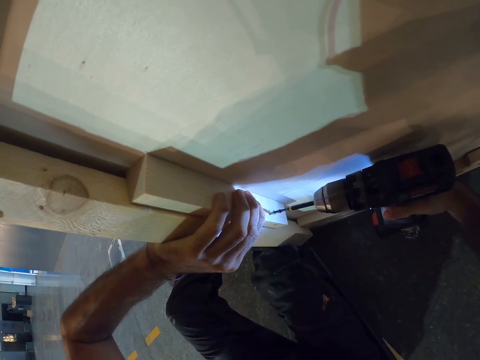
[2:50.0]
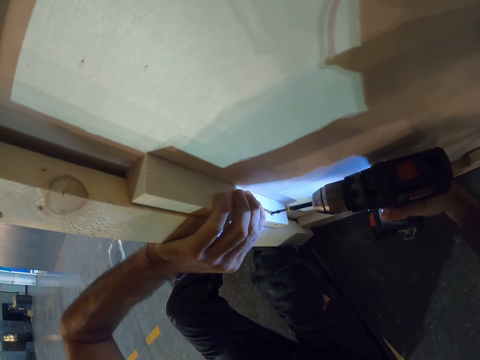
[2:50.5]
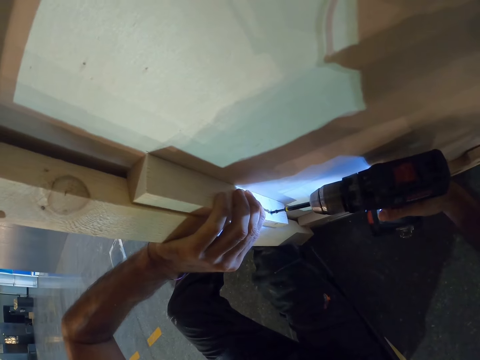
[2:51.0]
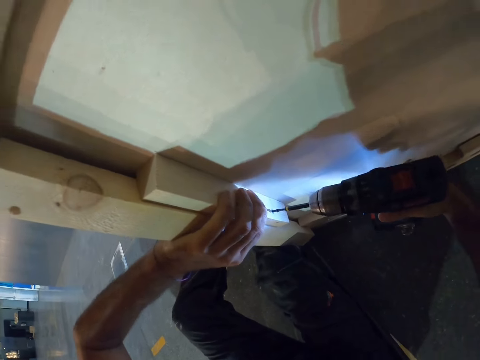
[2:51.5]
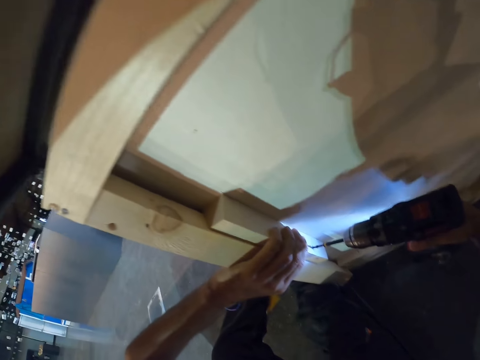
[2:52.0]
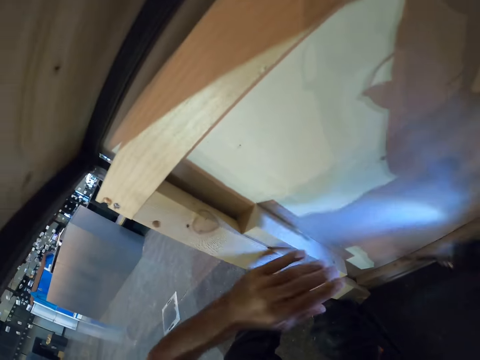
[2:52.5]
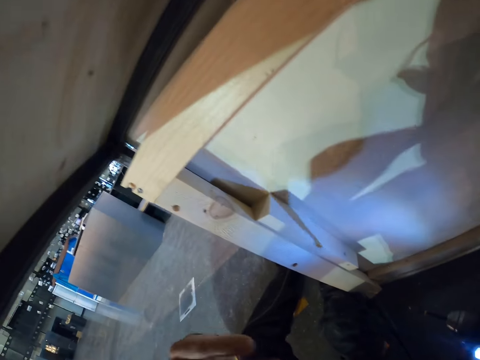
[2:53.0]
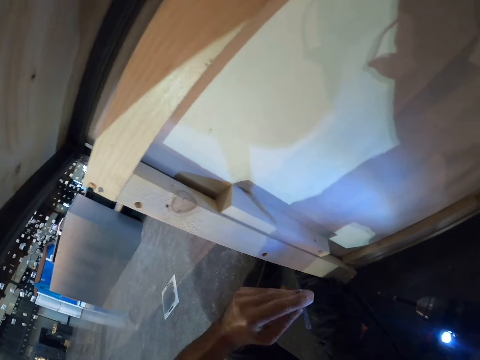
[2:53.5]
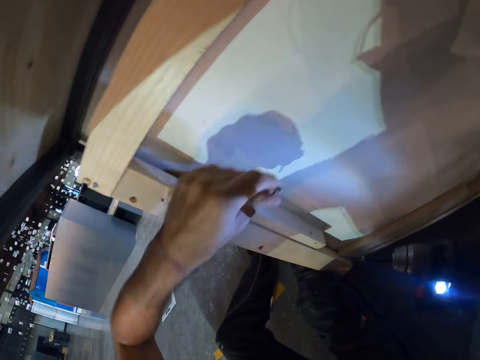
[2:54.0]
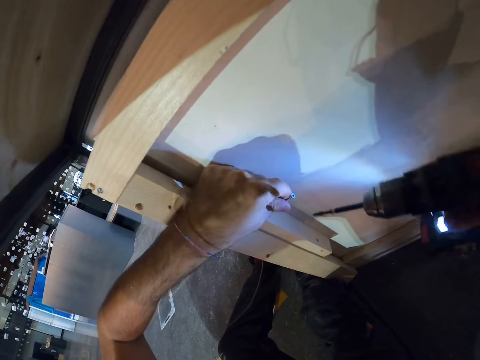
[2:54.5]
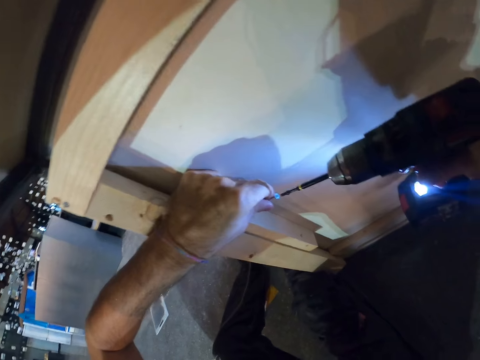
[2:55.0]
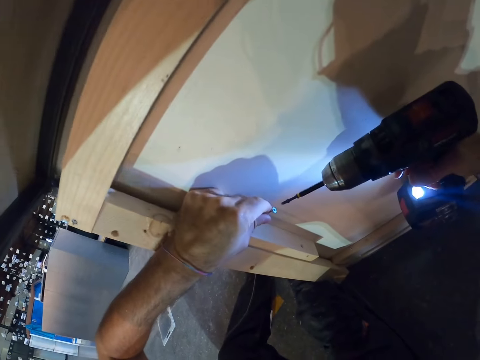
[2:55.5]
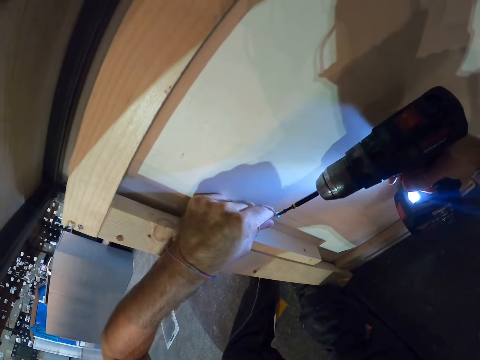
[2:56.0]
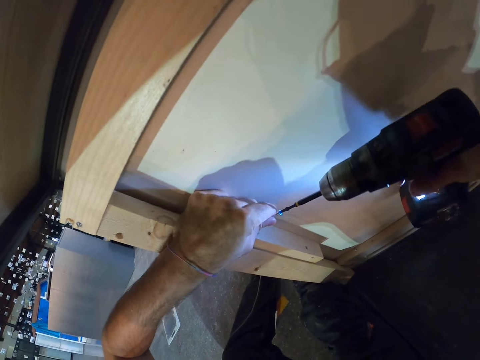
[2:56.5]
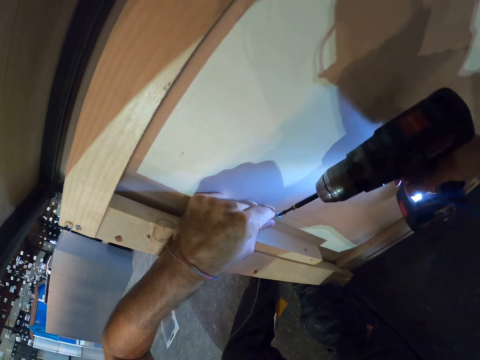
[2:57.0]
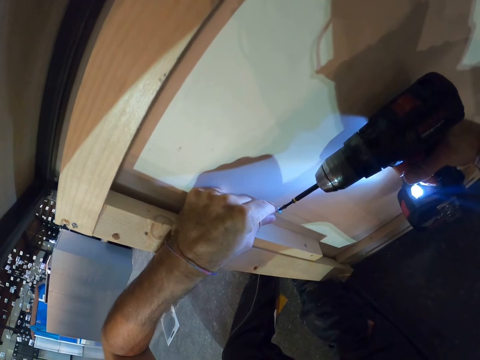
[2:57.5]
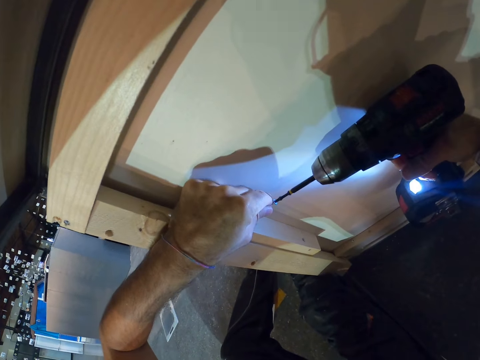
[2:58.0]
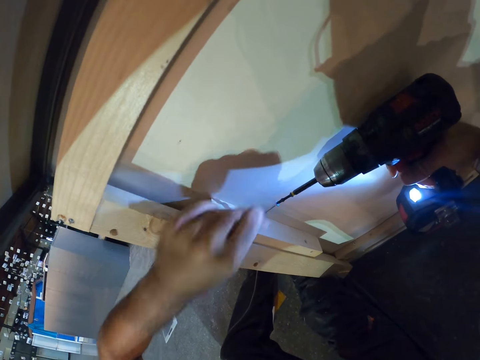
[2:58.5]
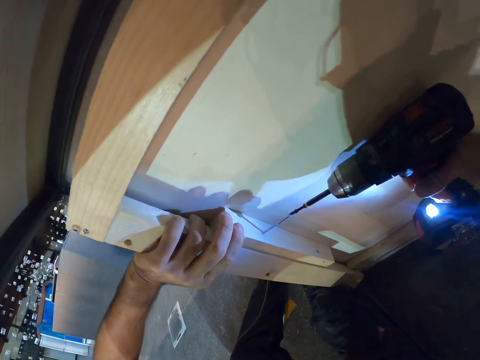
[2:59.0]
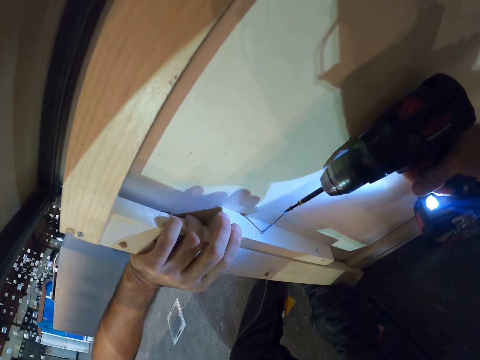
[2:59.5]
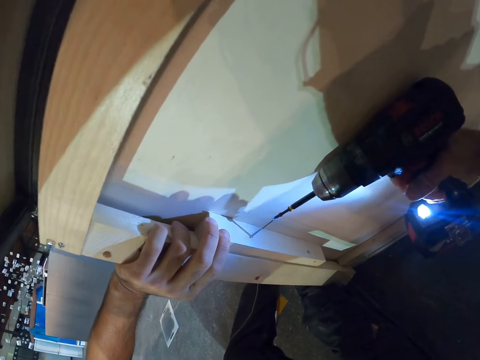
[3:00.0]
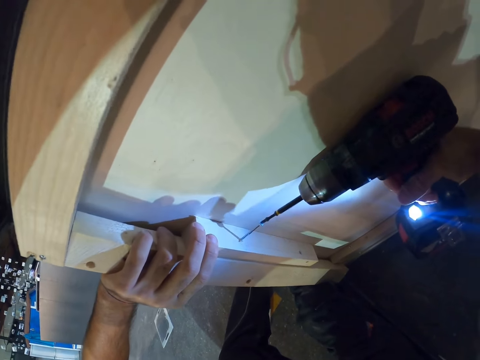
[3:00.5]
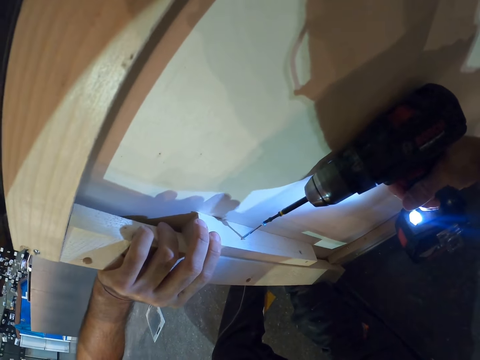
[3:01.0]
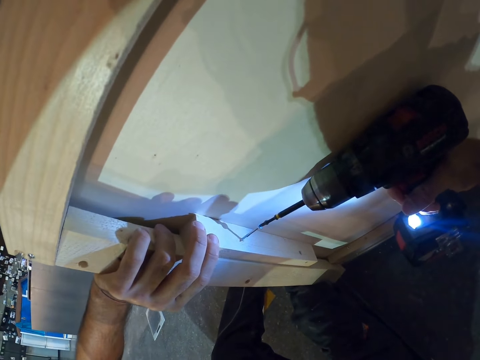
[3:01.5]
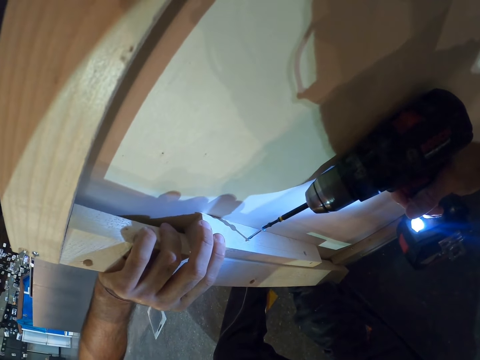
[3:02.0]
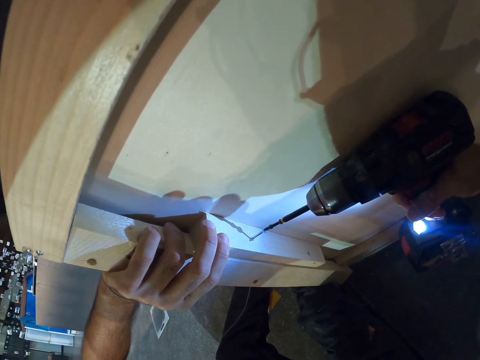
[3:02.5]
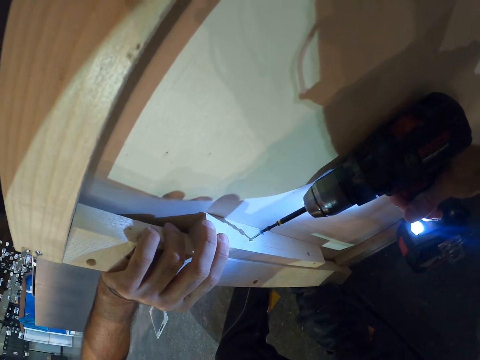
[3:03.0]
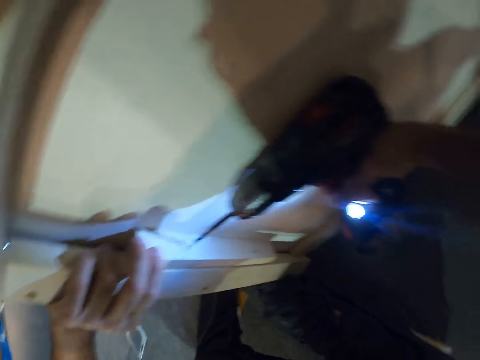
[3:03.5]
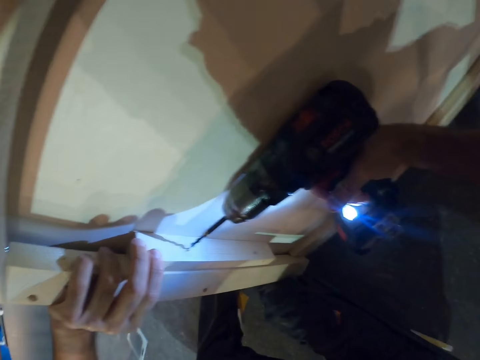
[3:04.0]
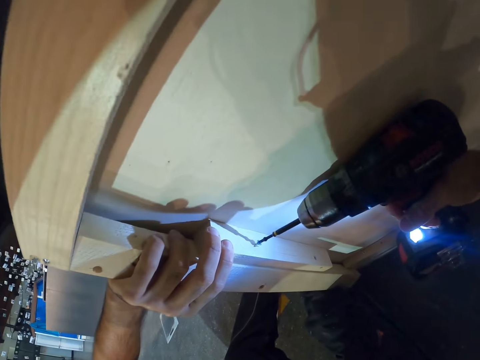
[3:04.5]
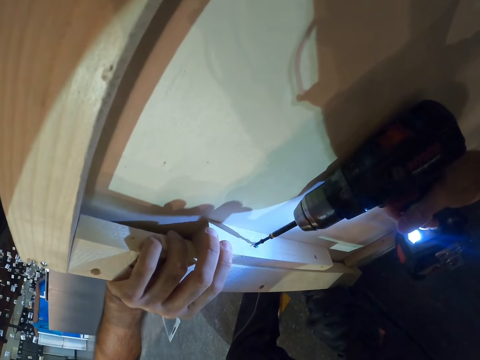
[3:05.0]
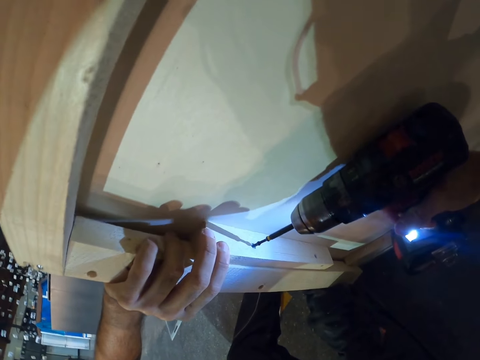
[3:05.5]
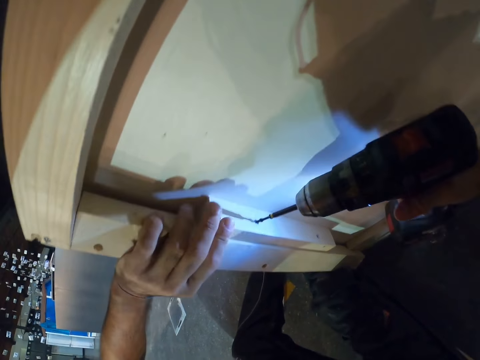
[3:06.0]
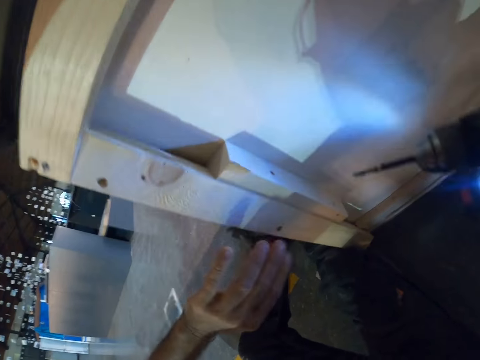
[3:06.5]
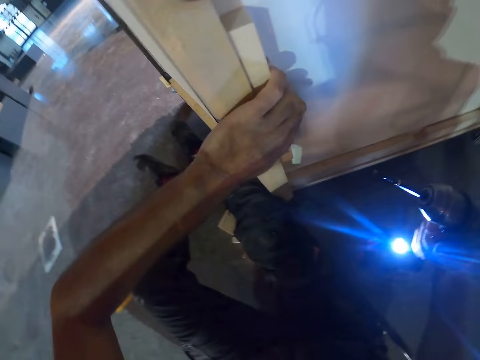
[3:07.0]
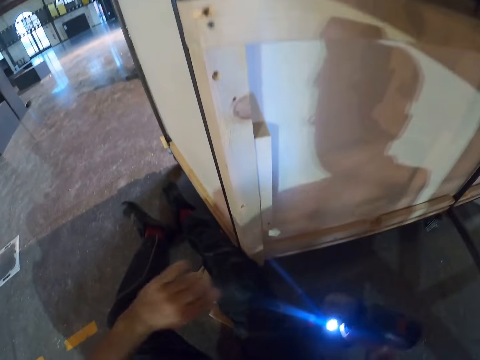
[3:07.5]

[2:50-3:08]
The camera wearer picks the screw or screw nail from his mouth with his left hand. He places the screw on the wood with his left hand. He places the cordless screwdriver on the screw with his right hand. He holds the wood against the wooden bench with his left hand. He places the cordless screwdriver on the screw with his right hand. He drills in the screw nail in the wood. He places the wood on the wooden bench with his left hand.

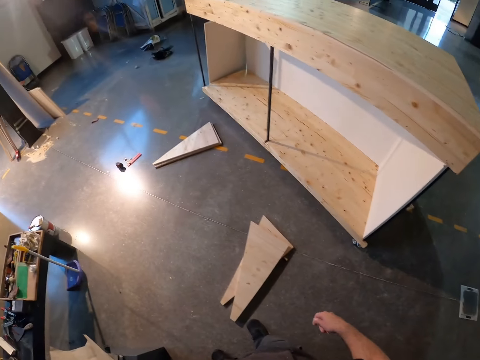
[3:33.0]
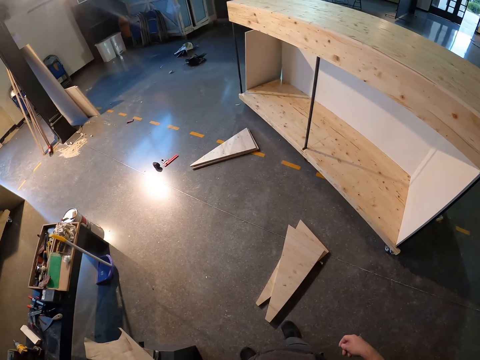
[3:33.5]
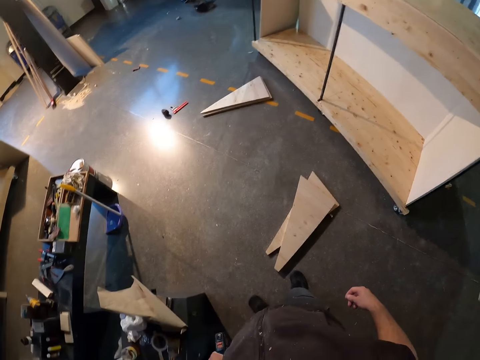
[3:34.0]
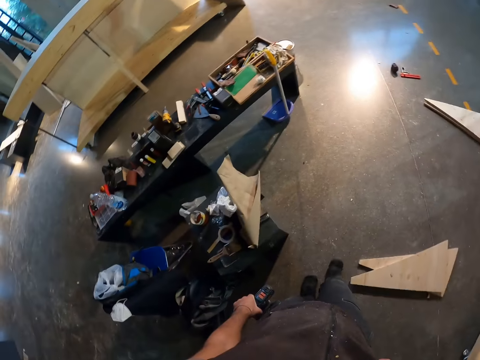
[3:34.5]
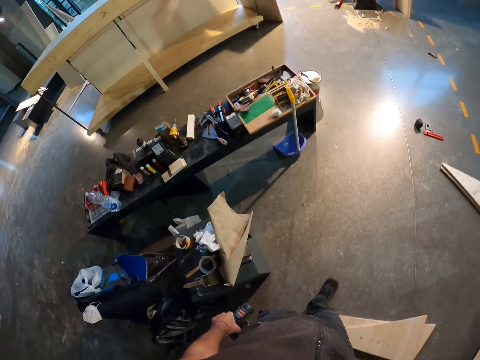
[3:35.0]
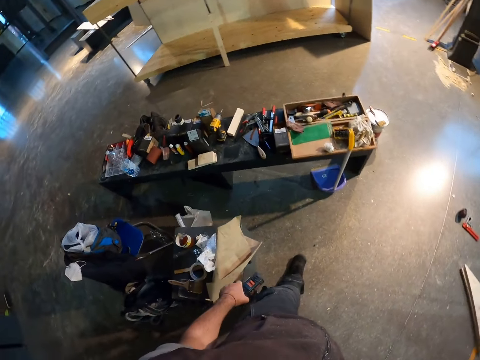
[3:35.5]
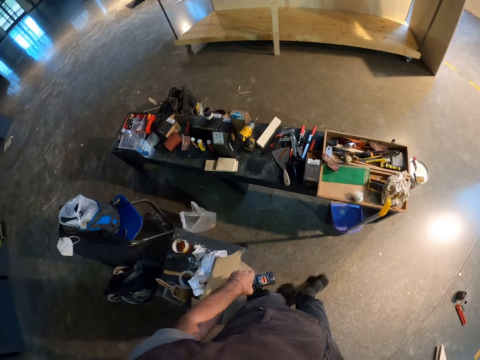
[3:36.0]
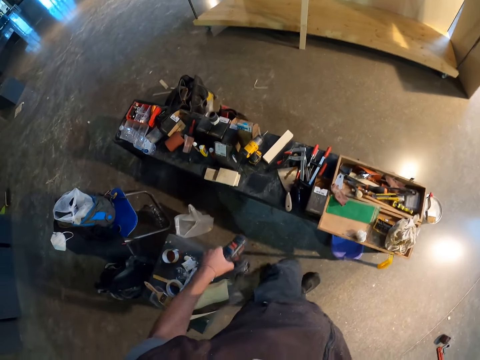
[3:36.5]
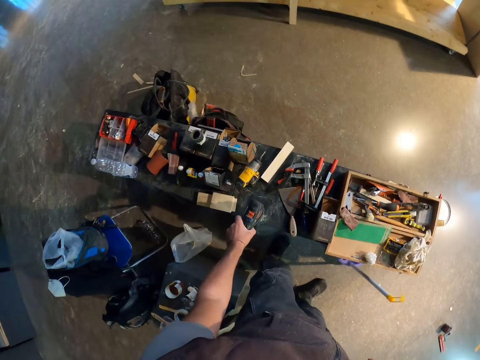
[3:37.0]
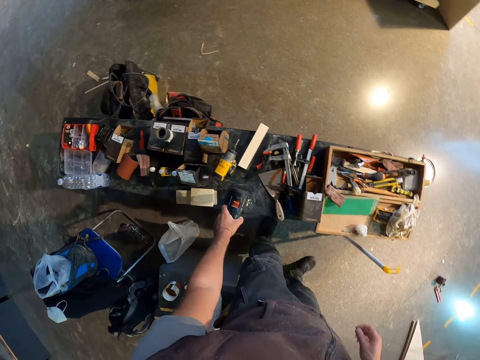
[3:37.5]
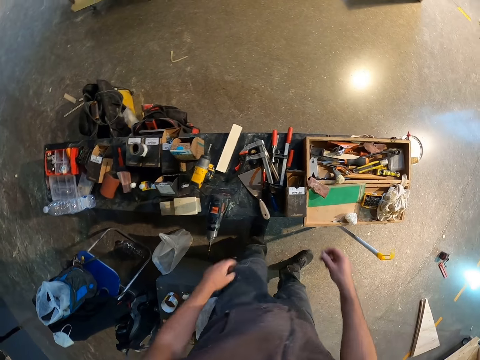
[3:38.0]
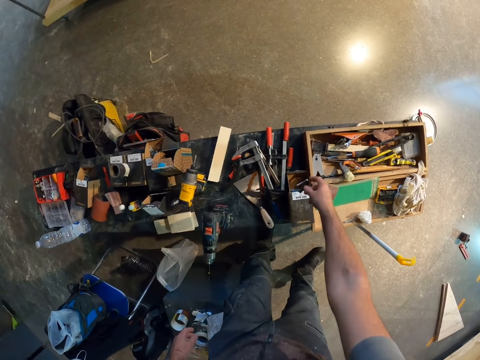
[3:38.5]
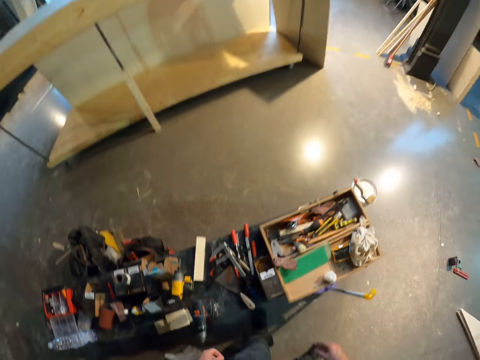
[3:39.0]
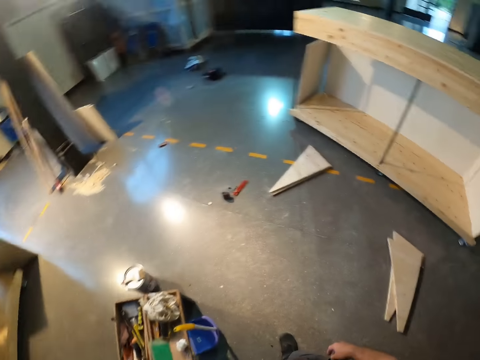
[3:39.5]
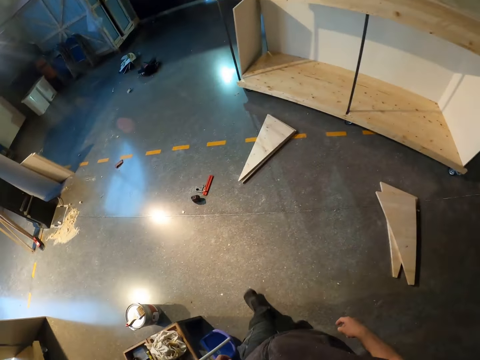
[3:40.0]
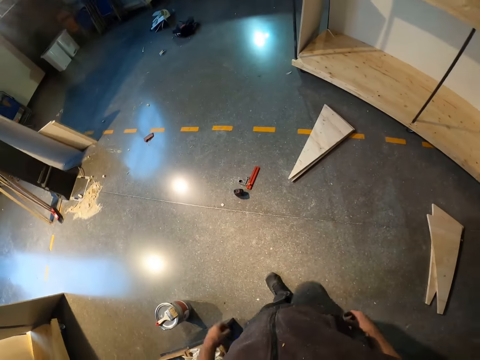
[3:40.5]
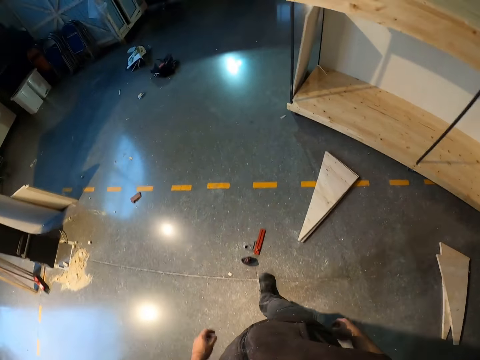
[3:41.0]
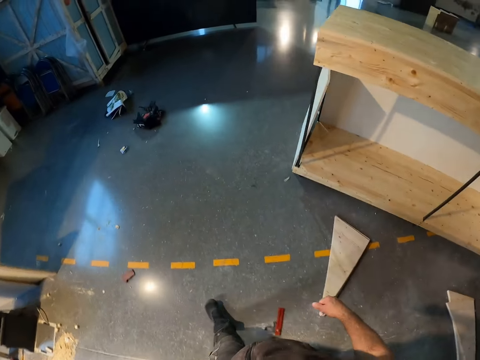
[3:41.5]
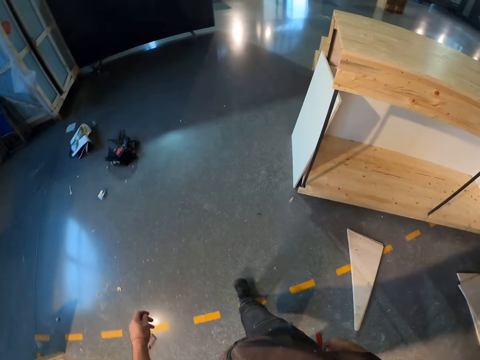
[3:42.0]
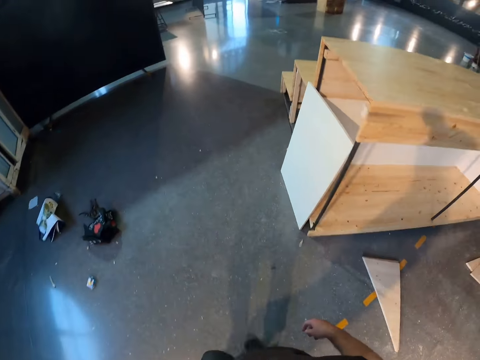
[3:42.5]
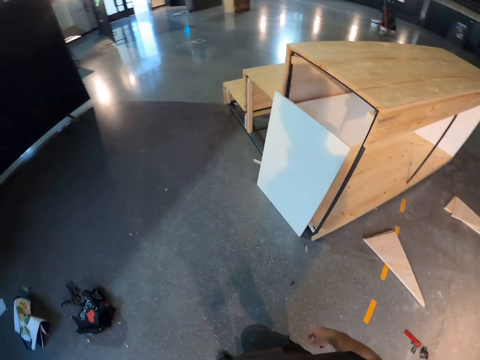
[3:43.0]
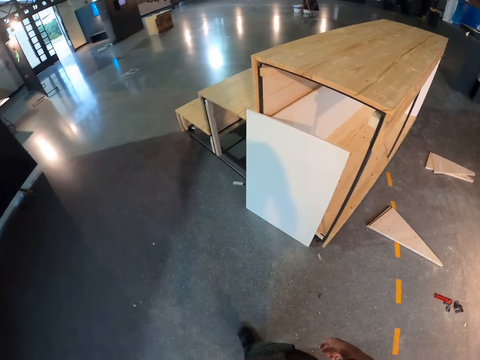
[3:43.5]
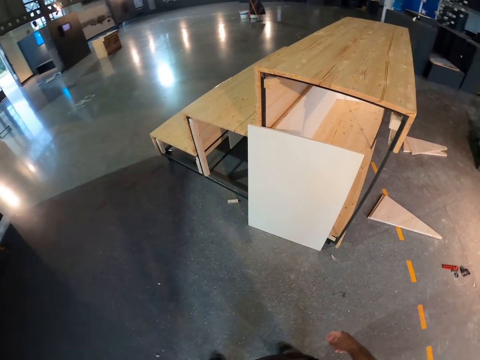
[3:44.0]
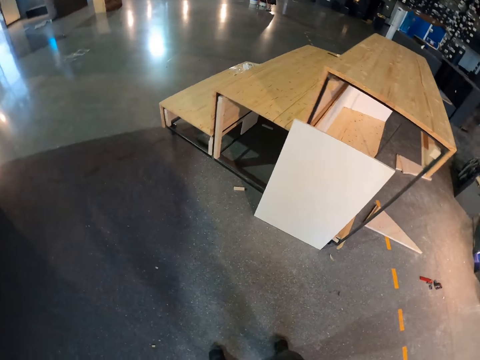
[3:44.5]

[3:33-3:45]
The camera wearer looks aside. He walks towards a work bench. He drops the cordless screwdriver on the work bench with his left hand. He drops the screw on the work bench with his right hand. He looks around. He walks toward the wooden bench.
